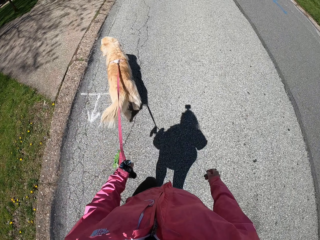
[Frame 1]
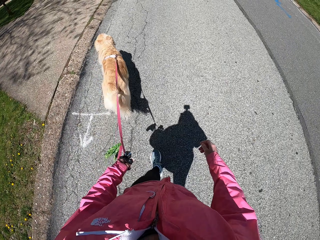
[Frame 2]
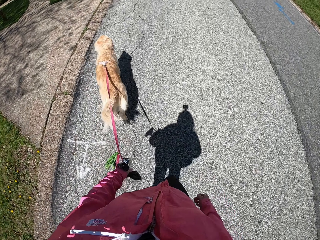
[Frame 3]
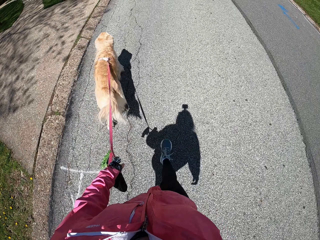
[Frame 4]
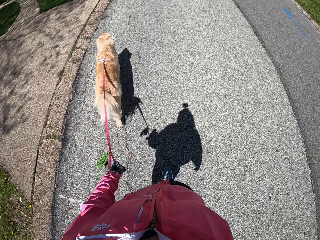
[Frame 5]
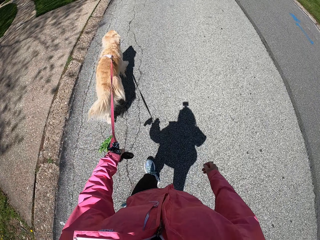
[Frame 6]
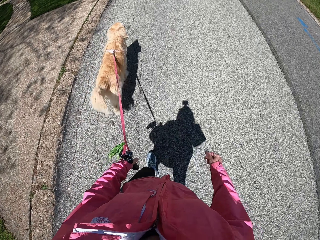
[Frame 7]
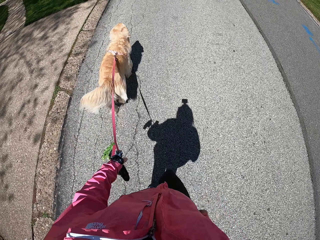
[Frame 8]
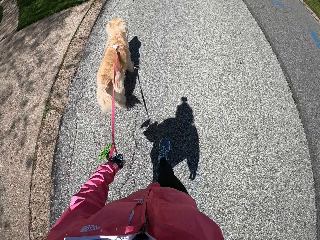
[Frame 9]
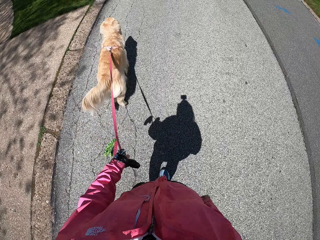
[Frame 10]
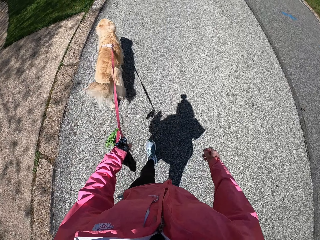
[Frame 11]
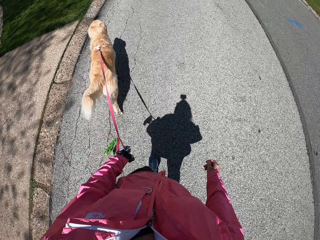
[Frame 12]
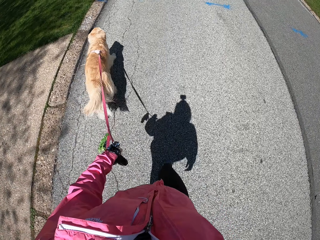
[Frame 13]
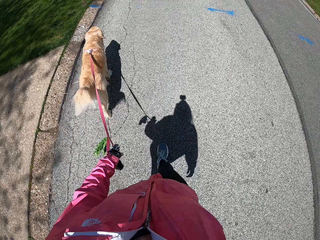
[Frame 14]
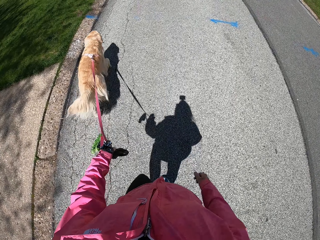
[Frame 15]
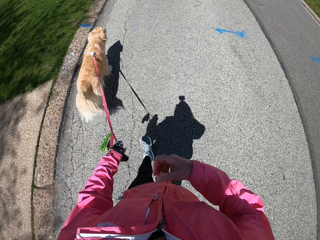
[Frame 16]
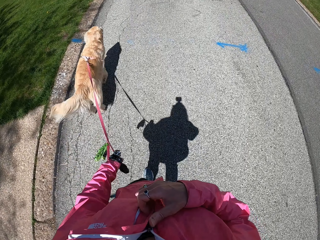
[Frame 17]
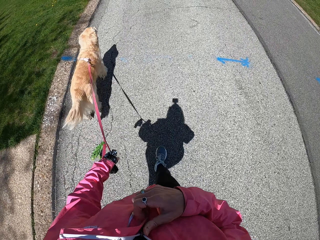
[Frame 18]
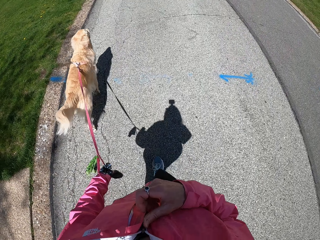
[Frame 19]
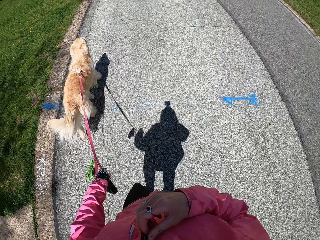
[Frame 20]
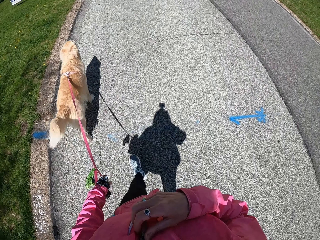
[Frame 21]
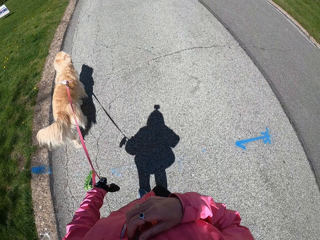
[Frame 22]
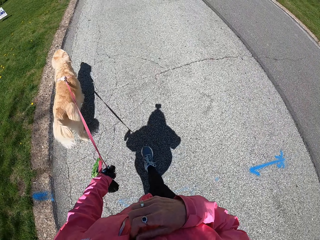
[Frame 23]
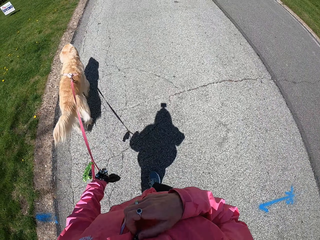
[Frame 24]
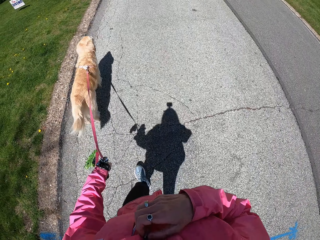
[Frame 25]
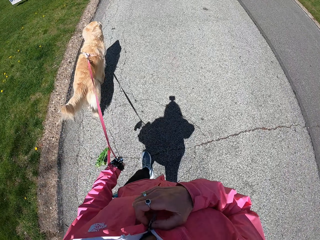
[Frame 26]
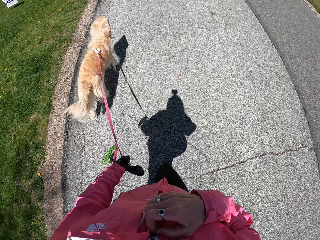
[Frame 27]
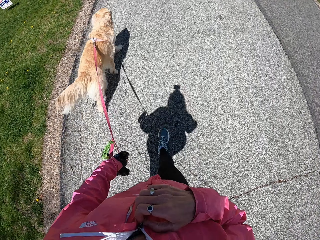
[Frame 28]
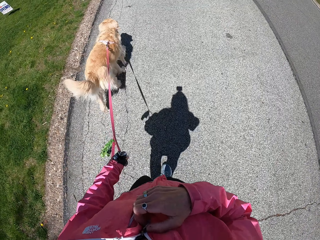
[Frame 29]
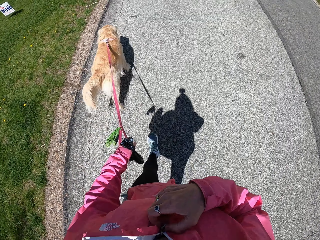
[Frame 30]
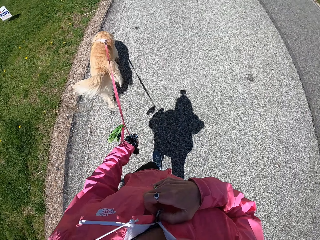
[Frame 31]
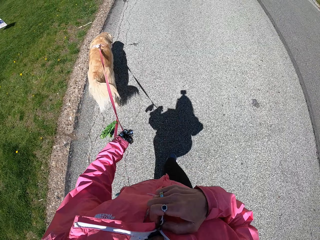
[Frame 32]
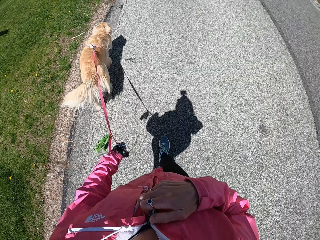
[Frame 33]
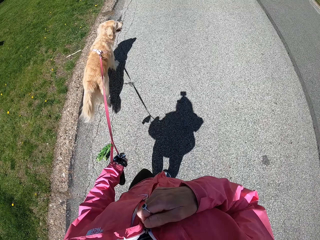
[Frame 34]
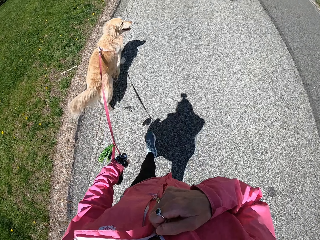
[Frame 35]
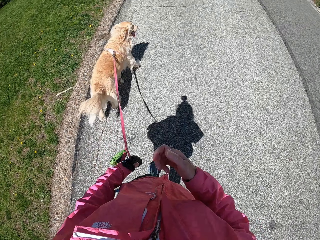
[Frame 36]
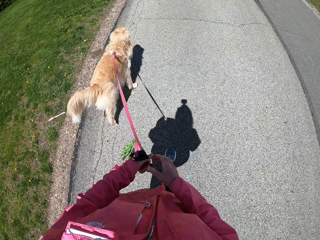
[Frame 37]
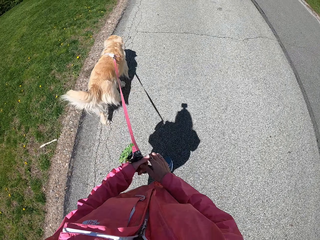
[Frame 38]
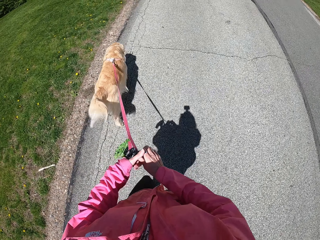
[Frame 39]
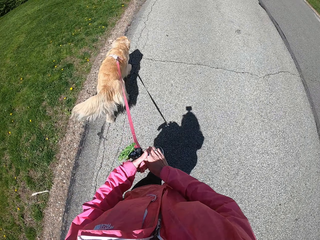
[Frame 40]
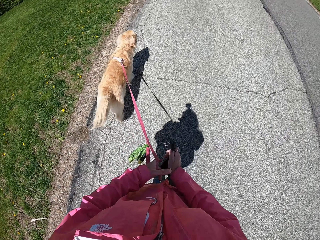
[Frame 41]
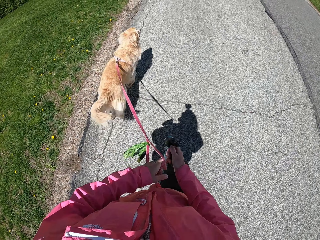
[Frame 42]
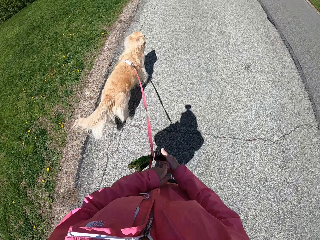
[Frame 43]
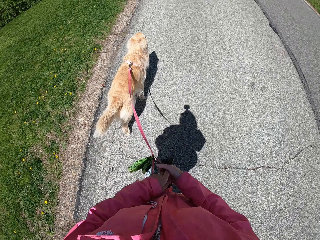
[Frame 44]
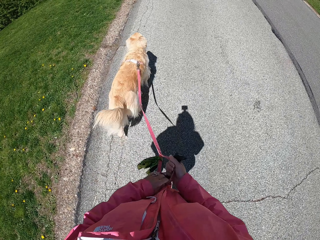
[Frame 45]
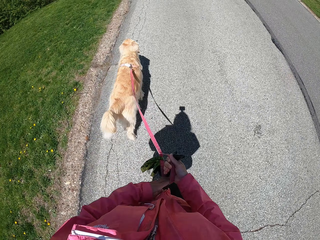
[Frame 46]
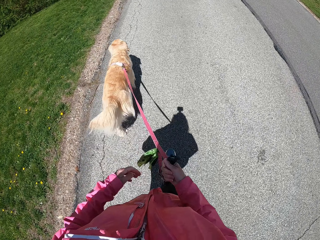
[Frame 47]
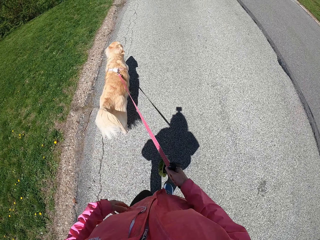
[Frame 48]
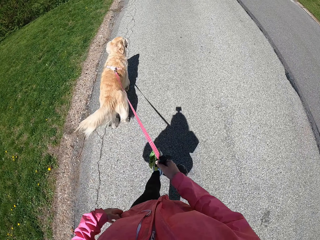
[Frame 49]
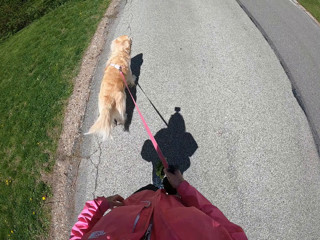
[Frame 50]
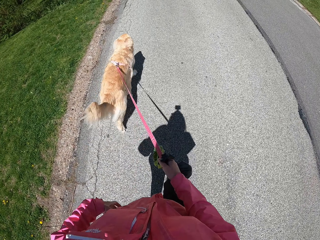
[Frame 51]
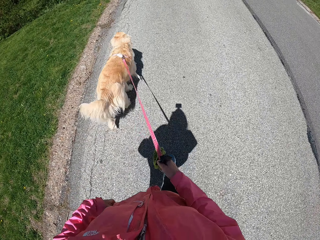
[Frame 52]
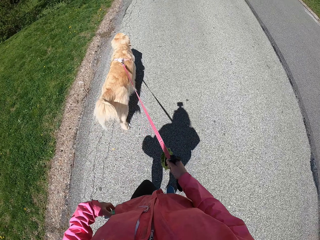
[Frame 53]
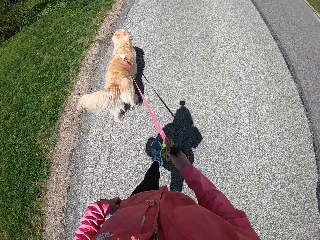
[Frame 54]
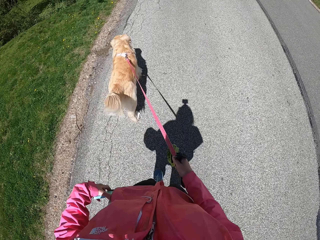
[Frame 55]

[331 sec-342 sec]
The camera wearer touches the zip of her jacket. She holds a plastic bag and a leash in the right hand.

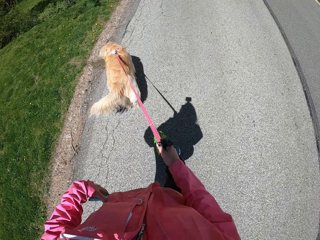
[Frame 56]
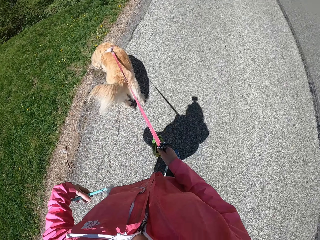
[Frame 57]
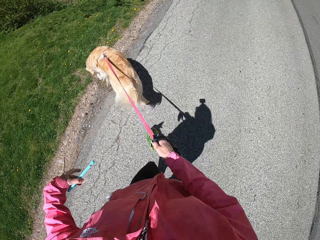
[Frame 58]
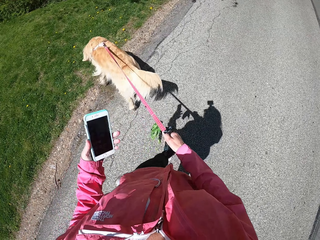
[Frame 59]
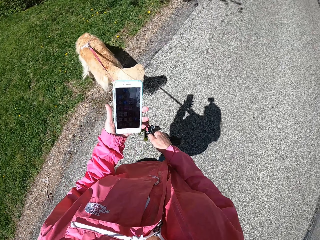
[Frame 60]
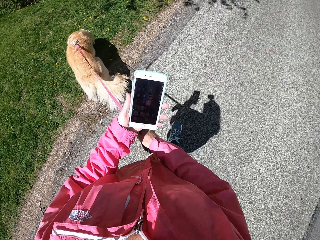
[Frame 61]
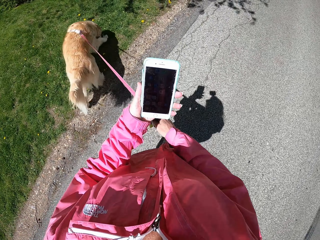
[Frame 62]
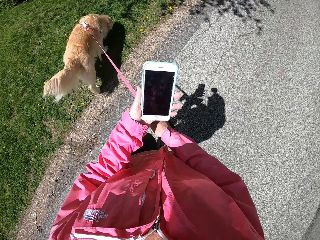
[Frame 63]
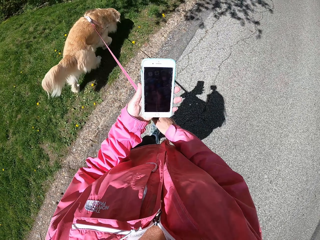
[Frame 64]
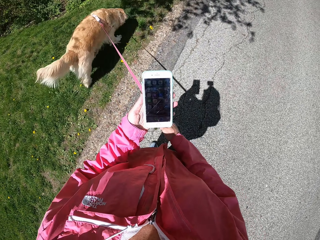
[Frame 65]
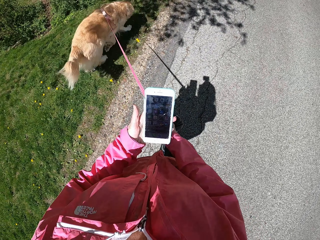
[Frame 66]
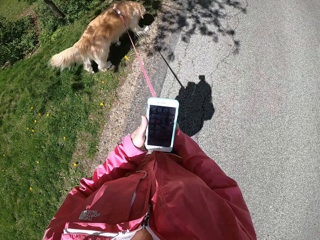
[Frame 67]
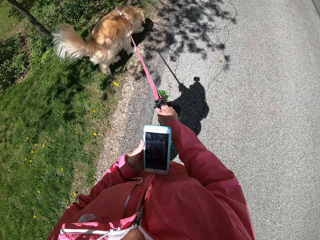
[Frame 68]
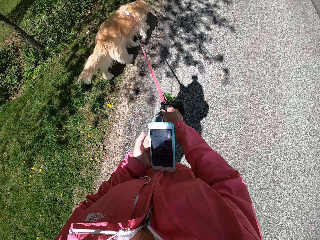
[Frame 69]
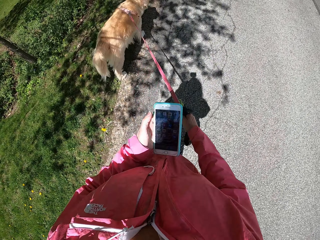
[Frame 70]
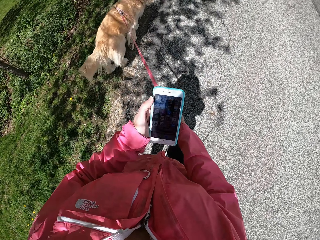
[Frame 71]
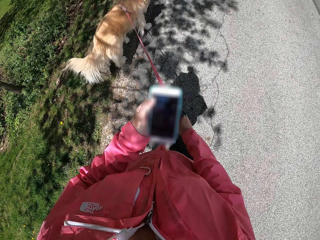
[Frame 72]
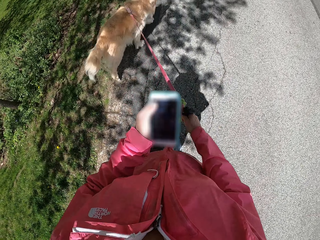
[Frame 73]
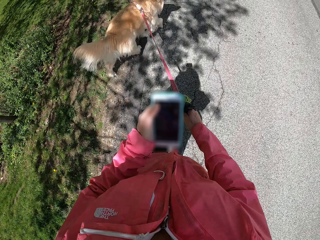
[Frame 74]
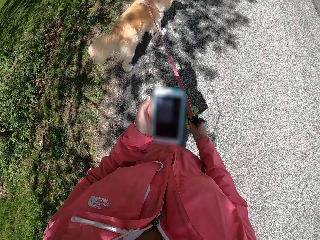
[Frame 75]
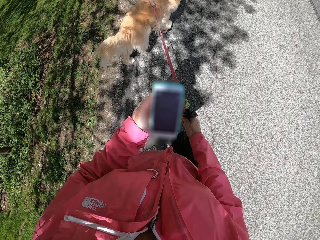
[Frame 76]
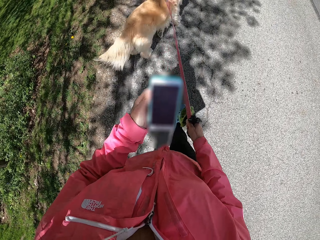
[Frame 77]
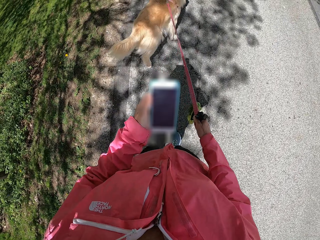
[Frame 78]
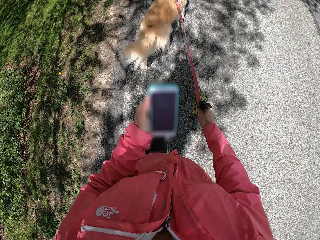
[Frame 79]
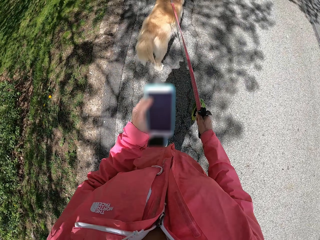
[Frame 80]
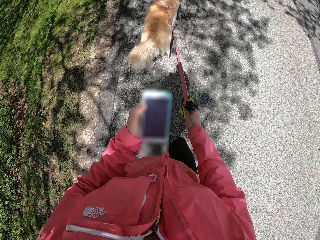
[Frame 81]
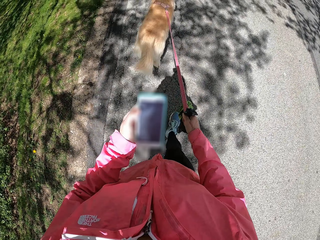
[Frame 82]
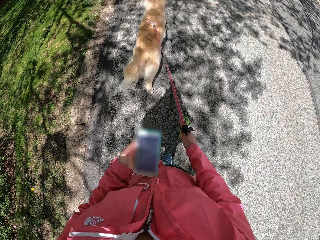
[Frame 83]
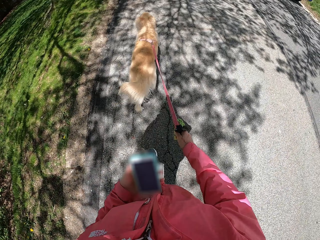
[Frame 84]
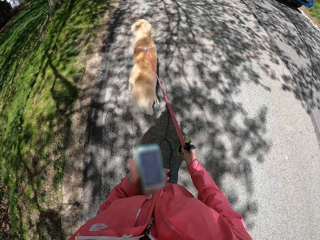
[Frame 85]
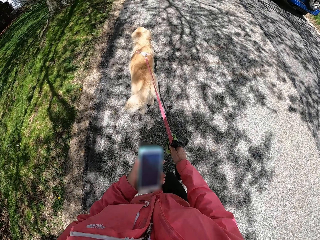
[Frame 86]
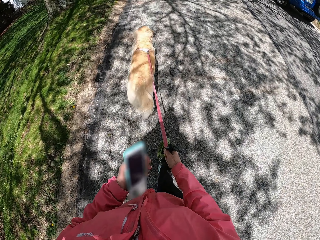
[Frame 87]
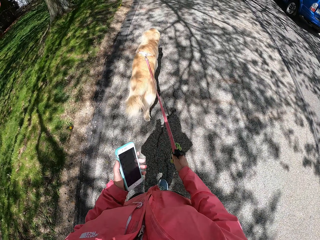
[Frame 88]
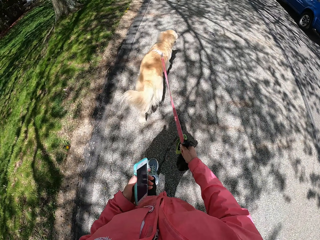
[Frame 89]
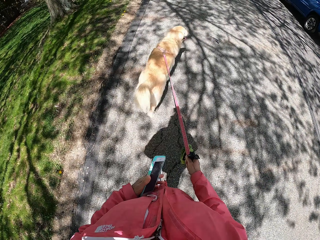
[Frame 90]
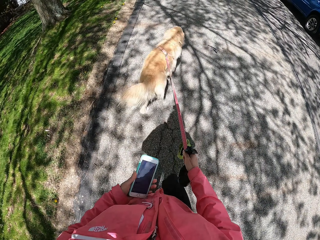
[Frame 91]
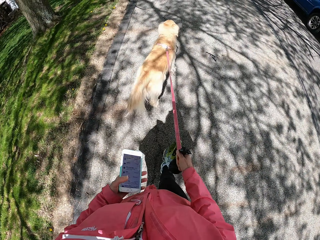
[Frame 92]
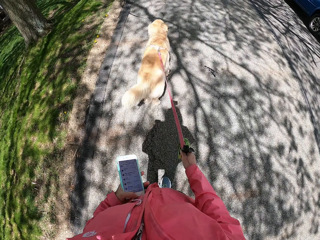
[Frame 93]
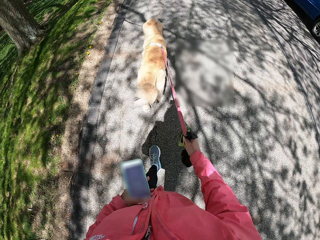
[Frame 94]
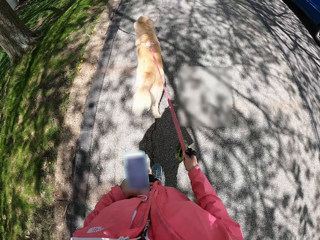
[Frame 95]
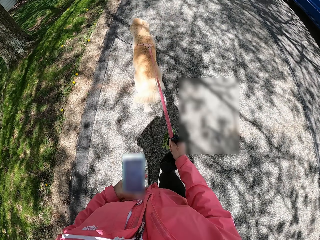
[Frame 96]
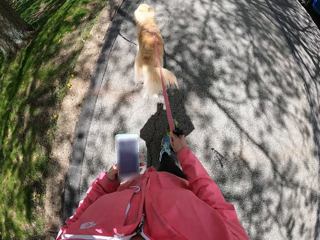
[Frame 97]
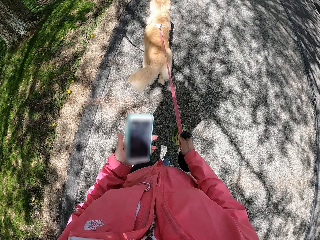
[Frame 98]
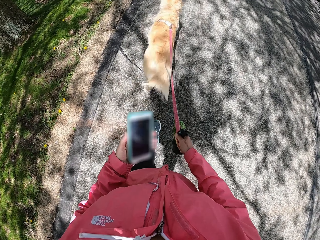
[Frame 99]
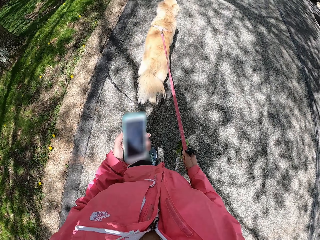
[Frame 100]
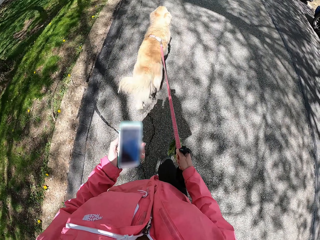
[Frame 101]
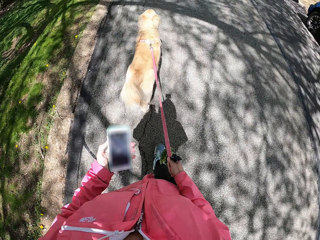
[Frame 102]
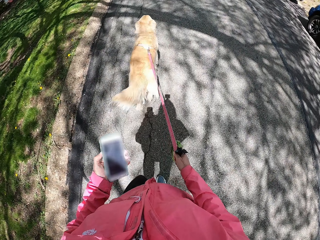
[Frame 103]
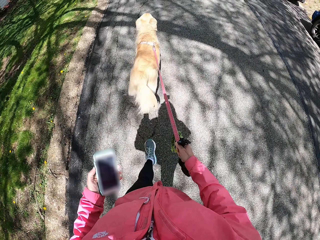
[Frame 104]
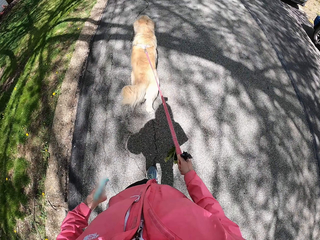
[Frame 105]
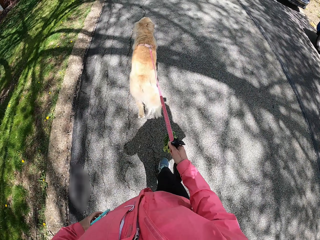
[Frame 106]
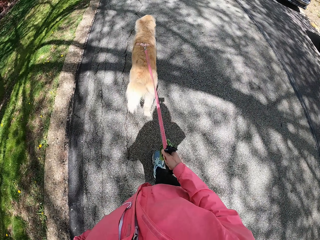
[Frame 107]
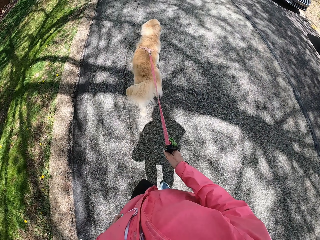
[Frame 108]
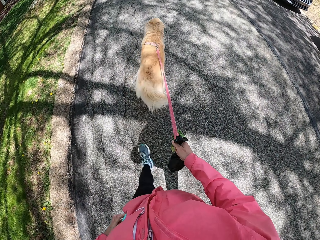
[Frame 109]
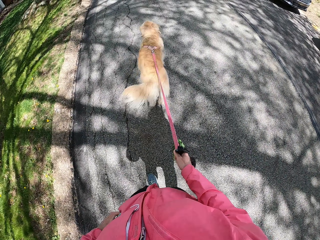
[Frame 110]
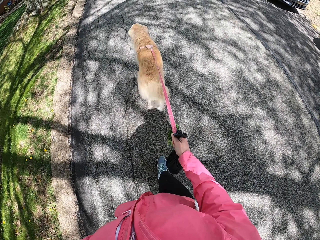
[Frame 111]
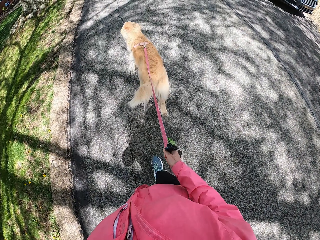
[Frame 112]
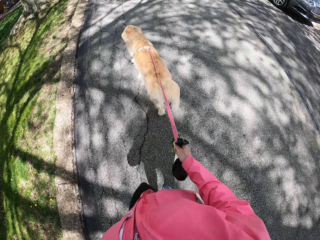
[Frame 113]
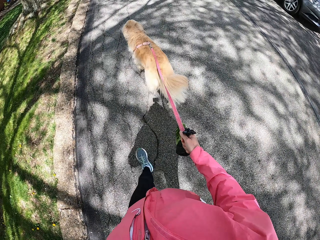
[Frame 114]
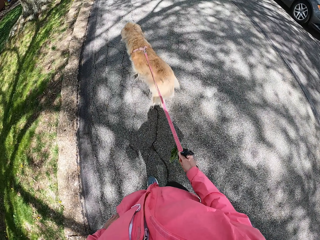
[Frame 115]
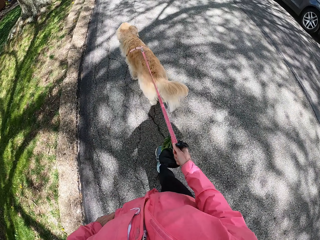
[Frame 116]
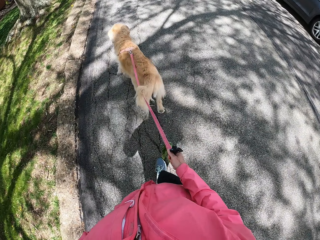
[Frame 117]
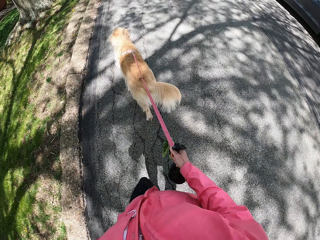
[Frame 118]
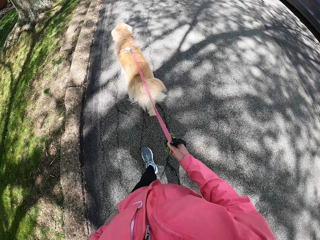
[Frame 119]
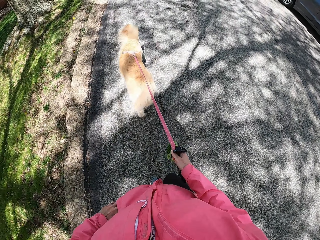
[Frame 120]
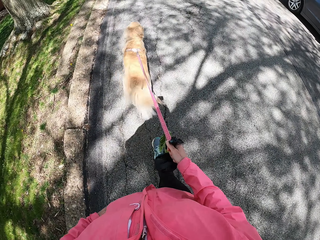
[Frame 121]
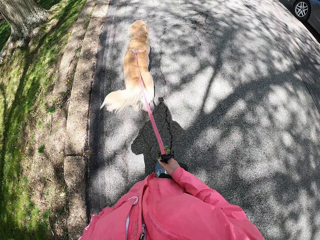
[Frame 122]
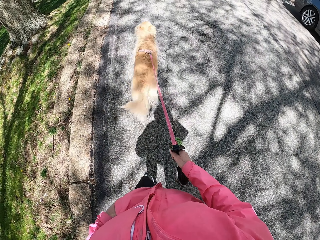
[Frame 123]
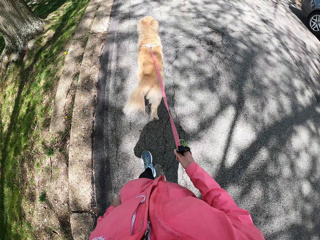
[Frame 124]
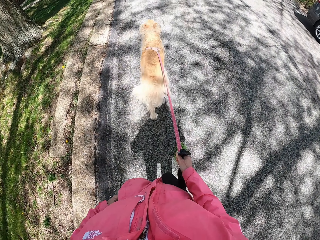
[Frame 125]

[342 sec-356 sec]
The camera wearer removes her phone from her pocket. She operates her phone. She walks with a dog on a leash. She uses her phone. She puts her phone in the pocket.
